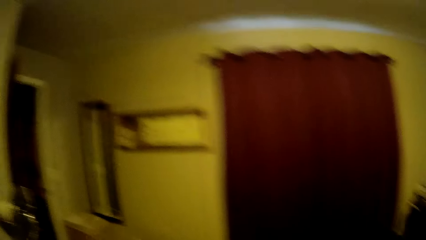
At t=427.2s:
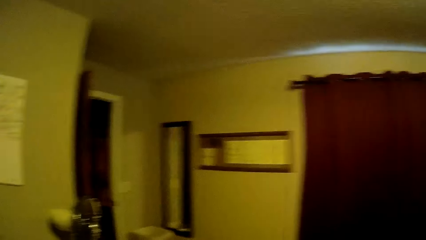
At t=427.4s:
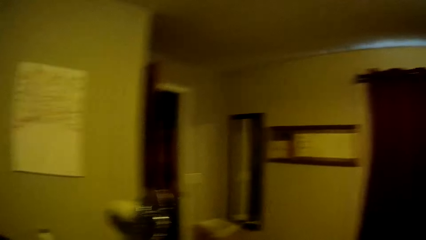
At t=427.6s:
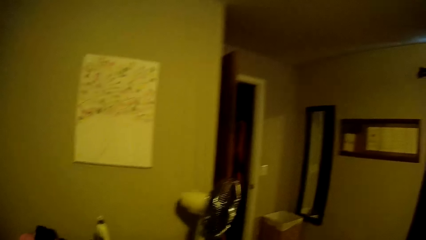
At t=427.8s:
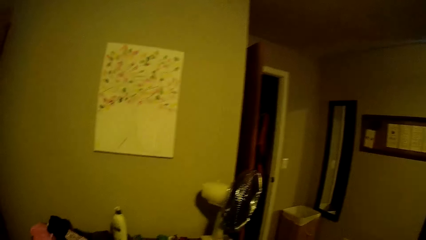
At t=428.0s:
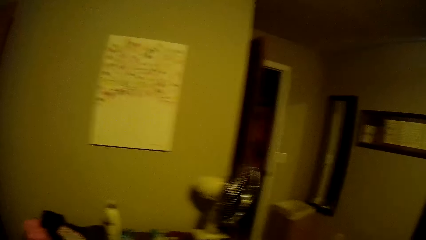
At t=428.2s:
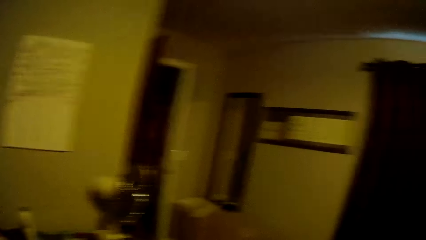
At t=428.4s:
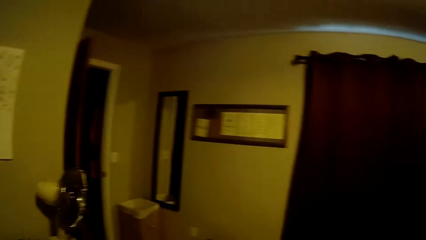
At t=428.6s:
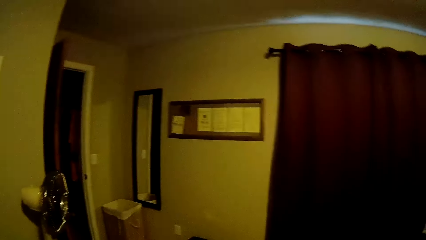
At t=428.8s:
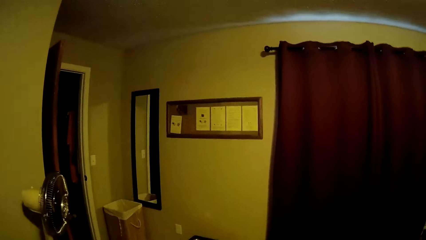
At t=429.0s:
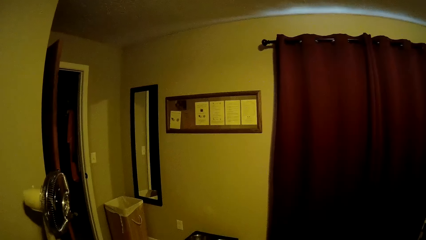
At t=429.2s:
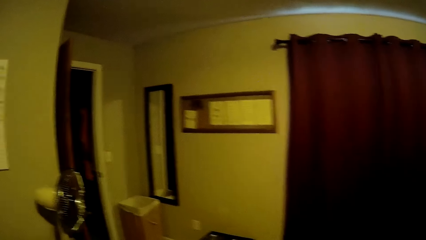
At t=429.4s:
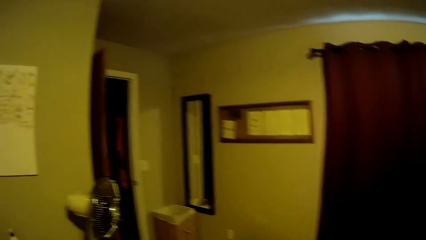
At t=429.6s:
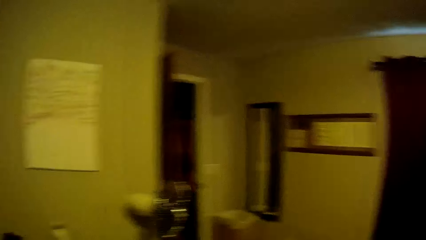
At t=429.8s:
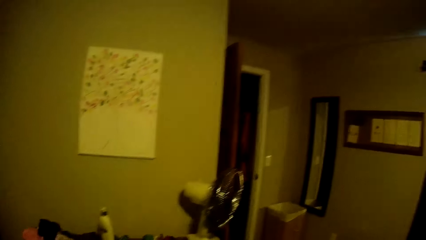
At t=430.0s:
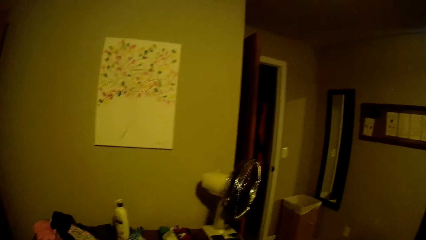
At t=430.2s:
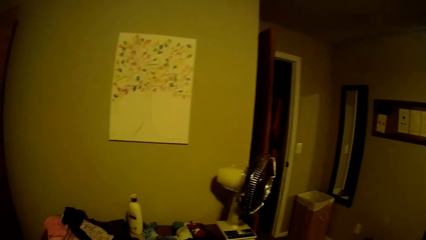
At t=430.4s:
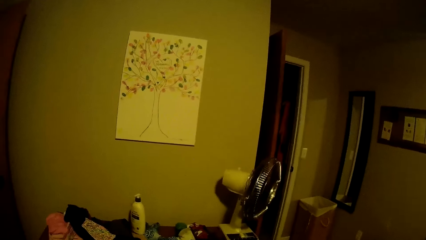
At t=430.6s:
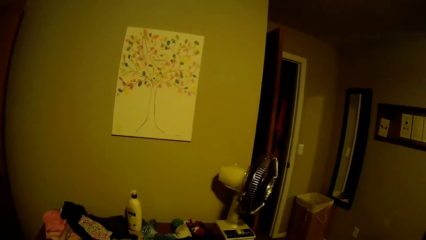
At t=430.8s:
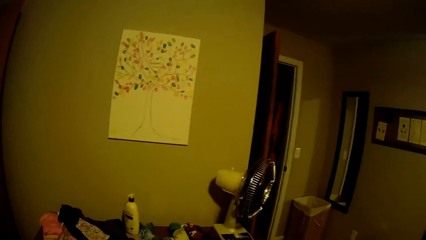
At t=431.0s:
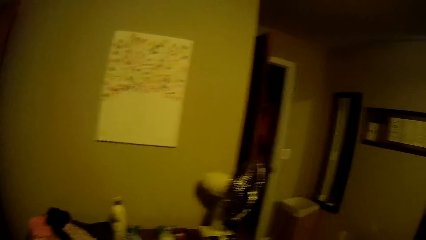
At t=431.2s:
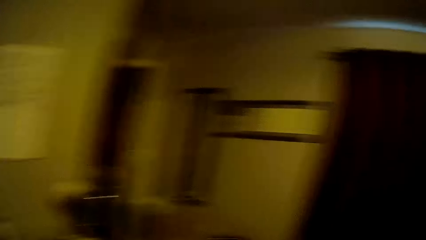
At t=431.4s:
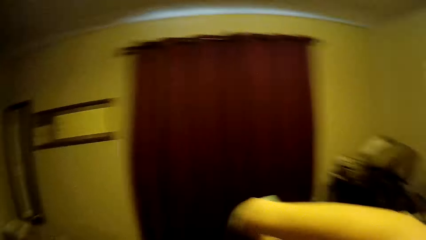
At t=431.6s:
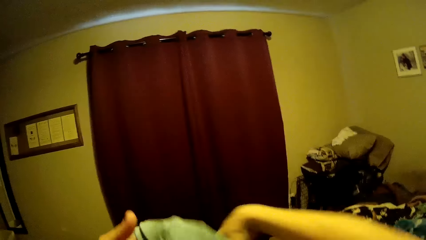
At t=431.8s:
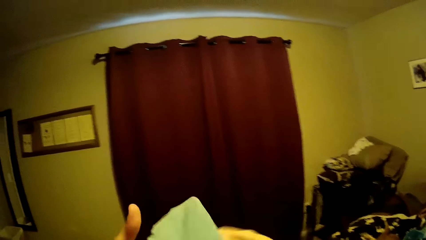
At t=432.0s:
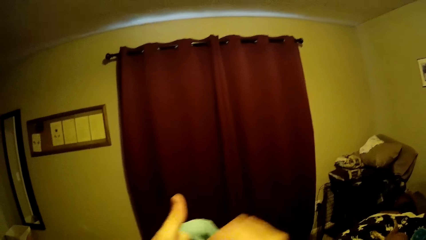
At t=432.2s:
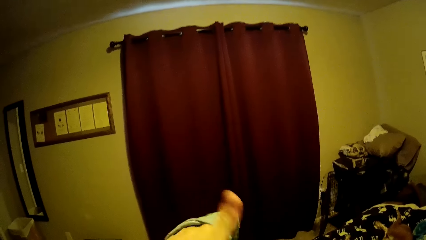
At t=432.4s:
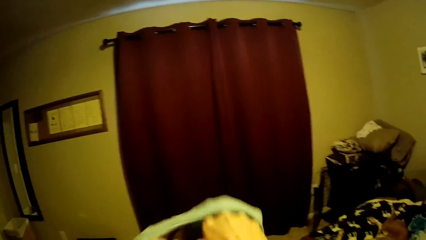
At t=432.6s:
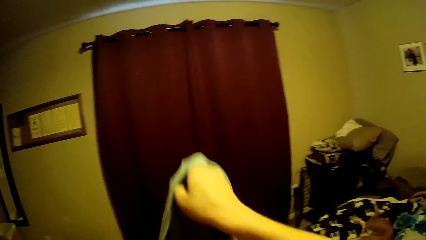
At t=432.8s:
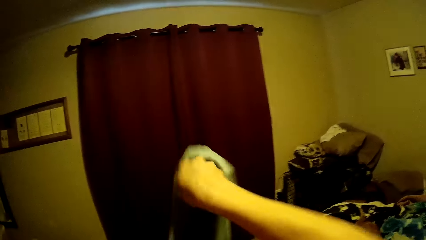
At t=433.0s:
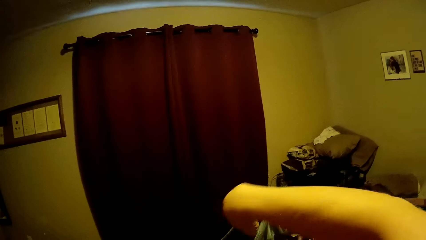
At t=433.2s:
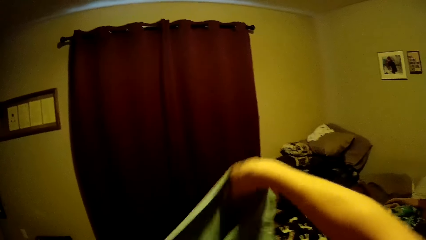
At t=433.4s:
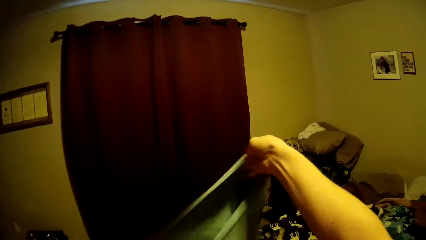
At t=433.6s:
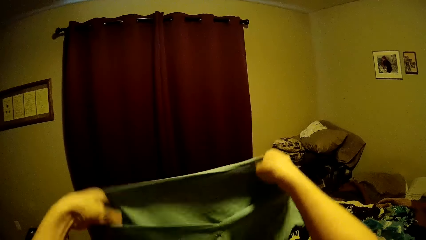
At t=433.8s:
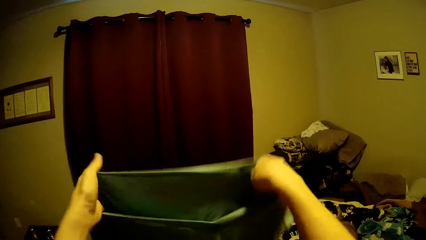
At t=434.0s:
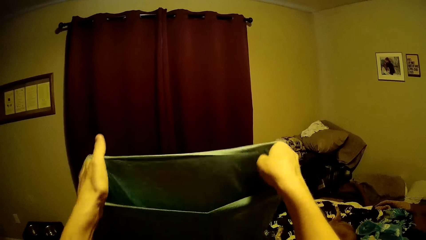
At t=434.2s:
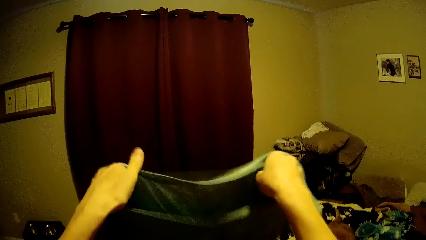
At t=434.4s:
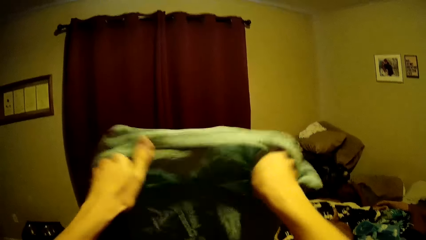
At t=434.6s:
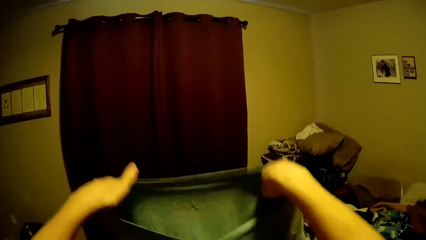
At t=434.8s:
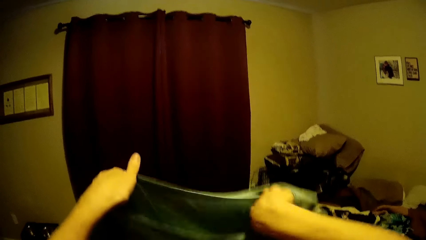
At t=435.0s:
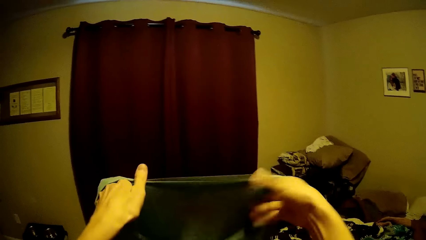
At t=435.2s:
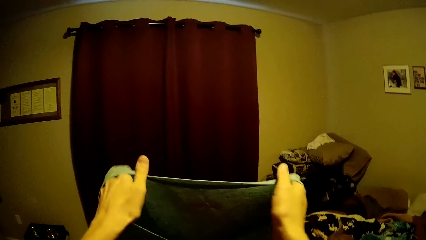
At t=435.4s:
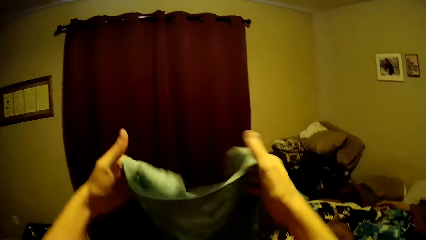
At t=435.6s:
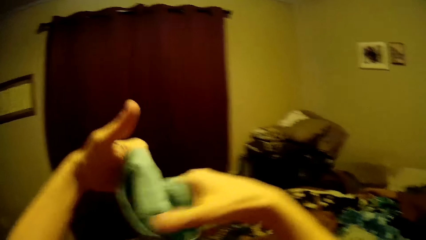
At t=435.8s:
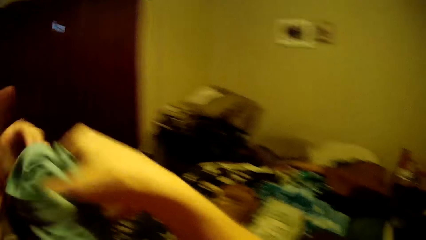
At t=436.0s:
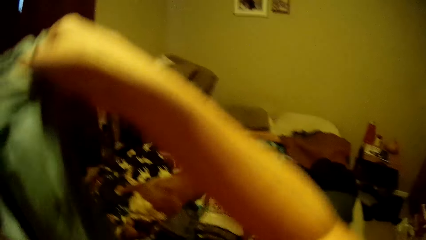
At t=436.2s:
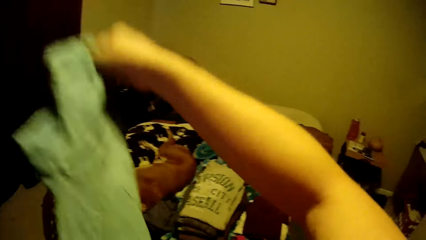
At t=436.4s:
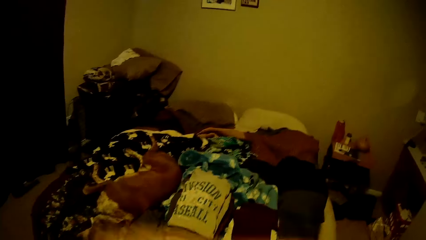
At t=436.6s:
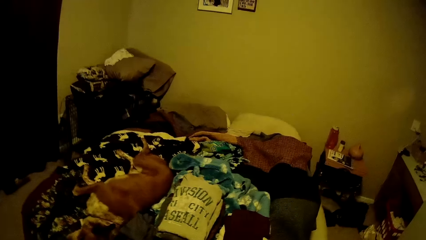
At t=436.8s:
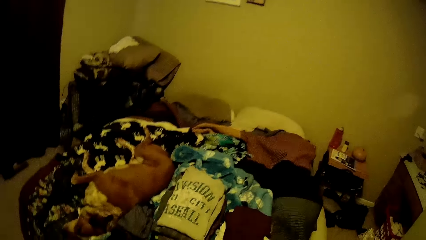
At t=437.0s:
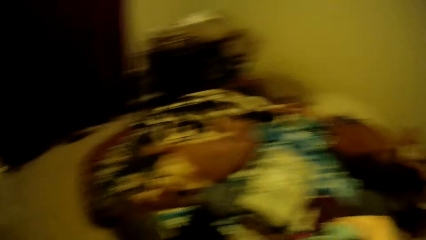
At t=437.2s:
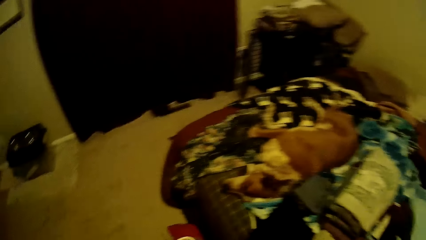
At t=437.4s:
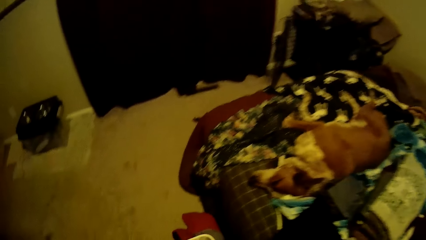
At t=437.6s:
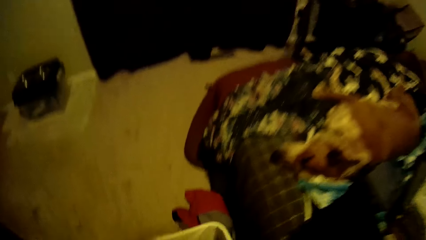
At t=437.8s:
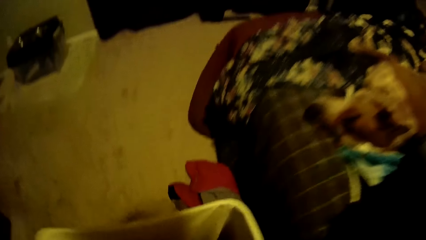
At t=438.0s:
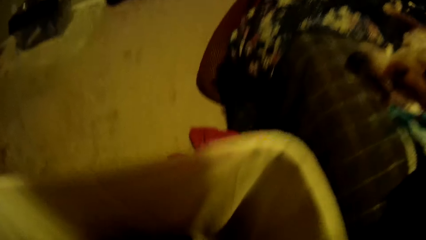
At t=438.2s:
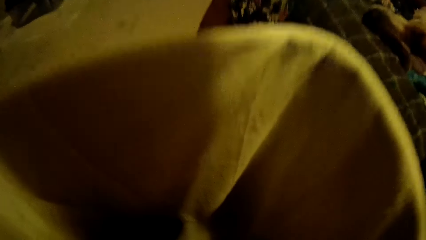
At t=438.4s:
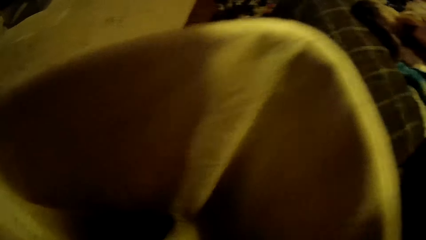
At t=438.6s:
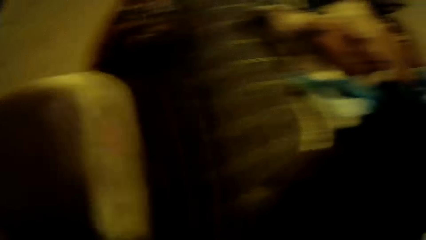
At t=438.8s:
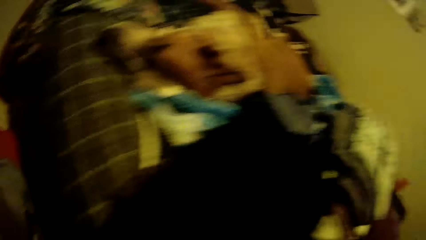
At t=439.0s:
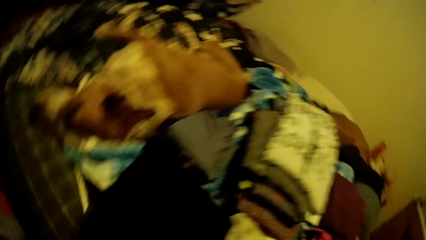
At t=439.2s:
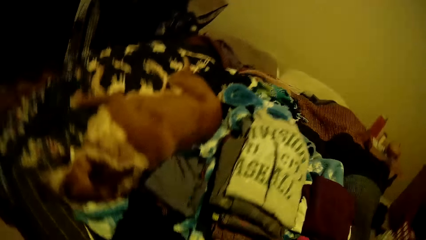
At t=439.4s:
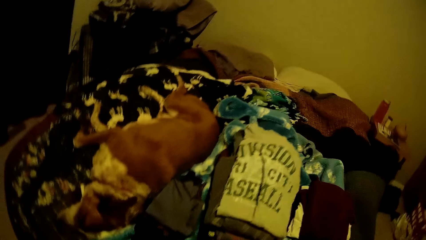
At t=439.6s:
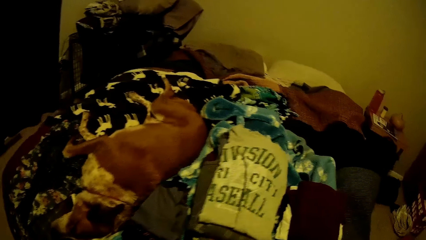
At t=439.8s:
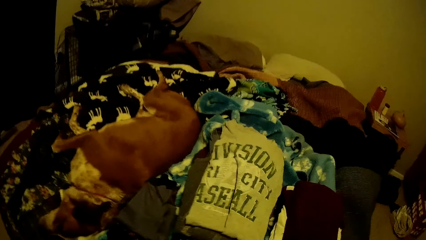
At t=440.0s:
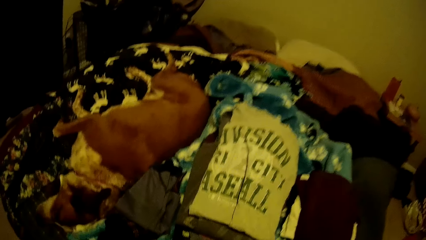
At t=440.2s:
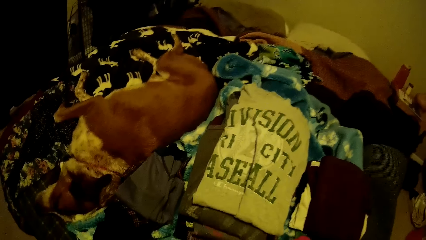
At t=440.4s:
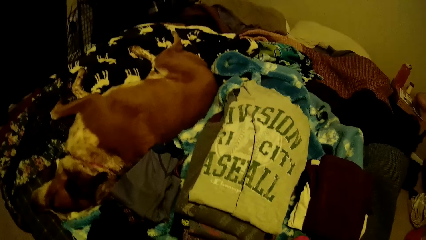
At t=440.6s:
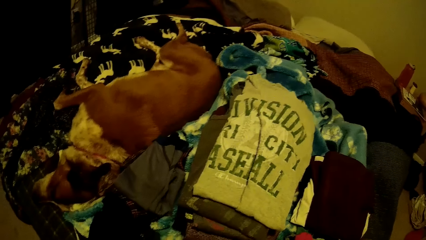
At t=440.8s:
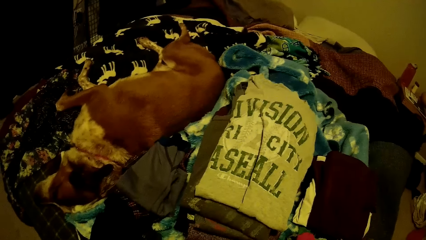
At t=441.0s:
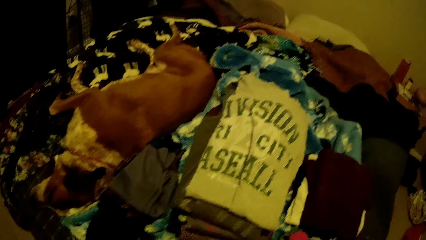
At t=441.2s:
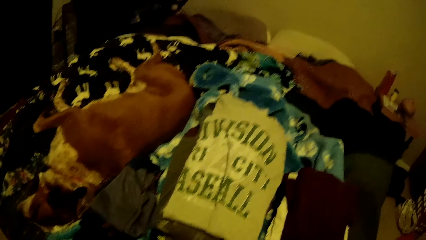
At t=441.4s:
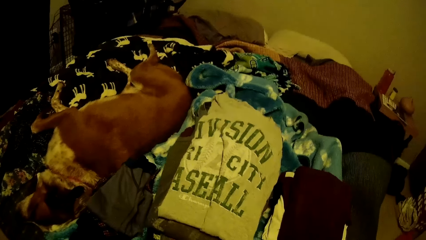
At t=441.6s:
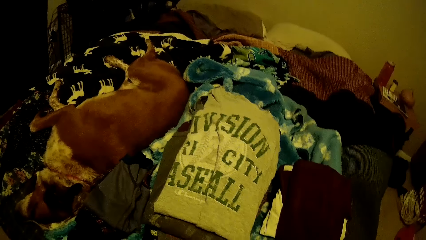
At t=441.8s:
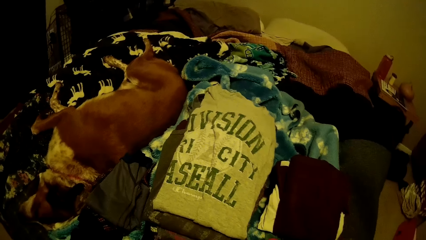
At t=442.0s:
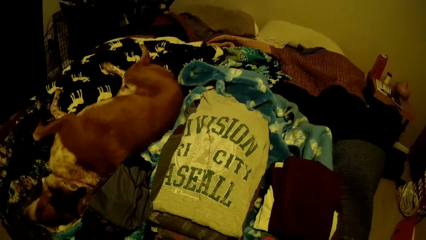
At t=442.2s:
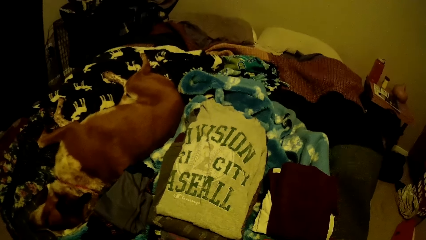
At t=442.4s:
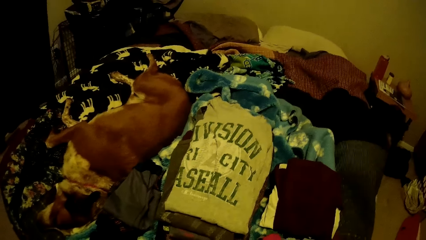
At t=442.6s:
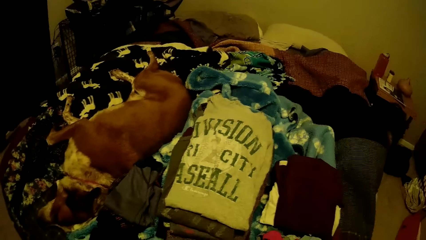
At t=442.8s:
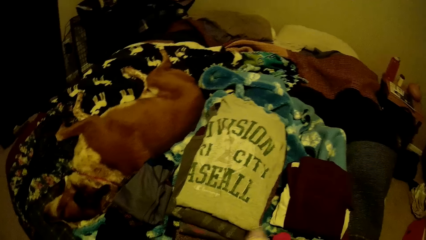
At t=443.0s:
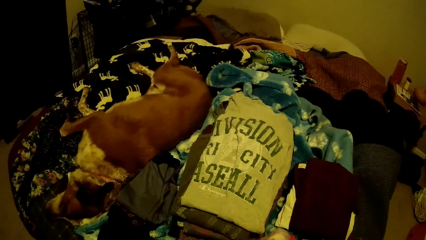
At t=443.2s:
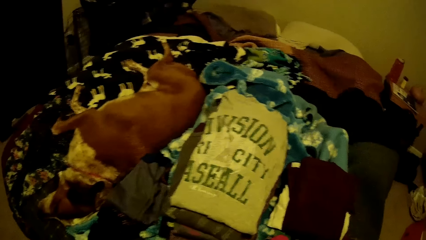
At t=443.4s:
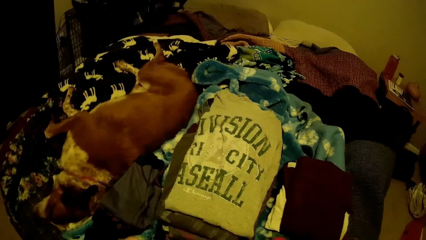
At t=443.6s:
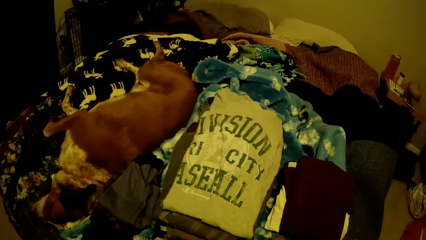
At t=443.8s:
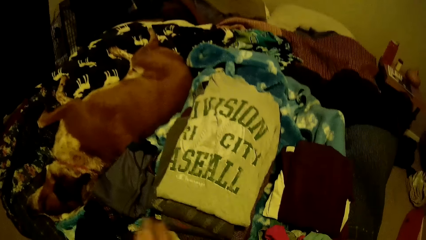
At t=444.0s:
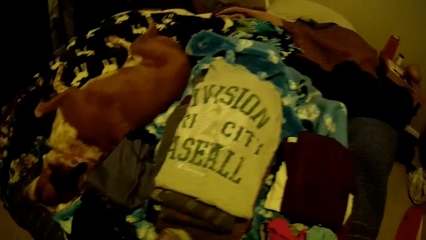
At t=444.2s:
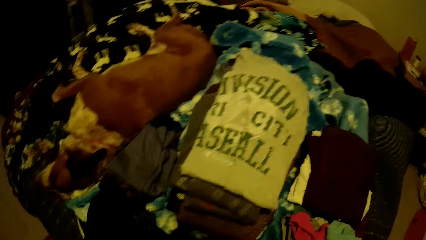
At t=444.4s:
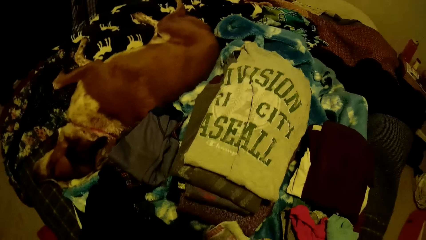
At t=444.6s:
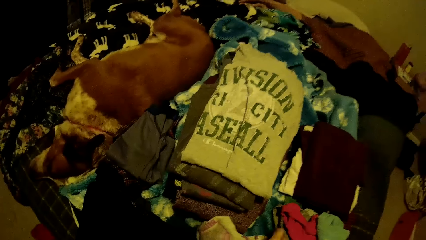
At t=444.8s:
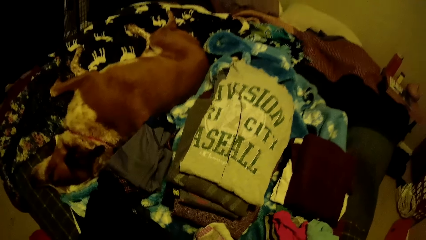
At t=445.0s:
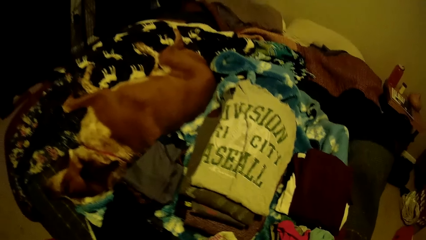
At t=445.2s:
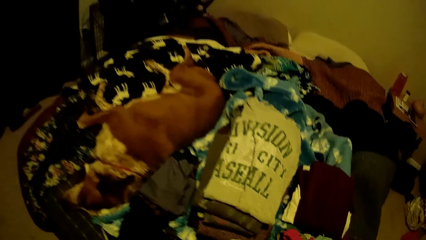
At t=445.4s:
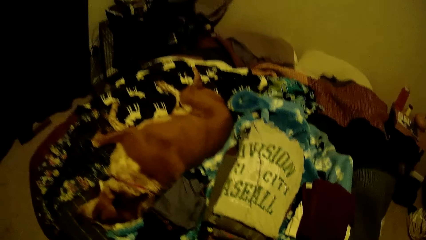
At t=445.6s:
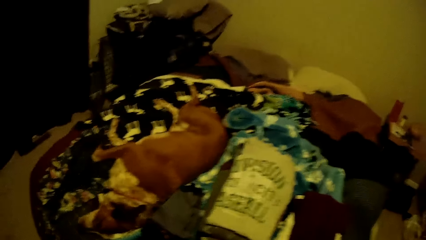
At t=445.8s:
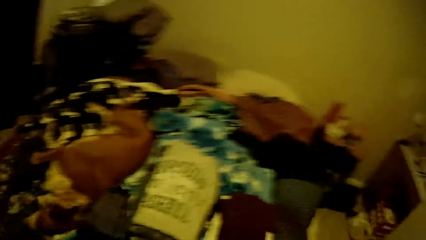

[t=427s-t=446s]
The camera wearer looks around the house. They check the cloth and fold the shirt. They drop the folded shirt on the bed and bend down. They look around the house and look at the clothes on the bed.
